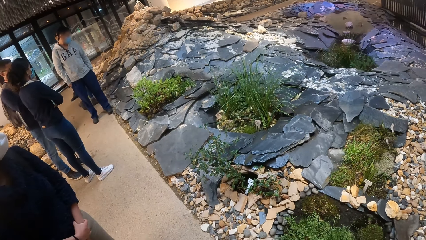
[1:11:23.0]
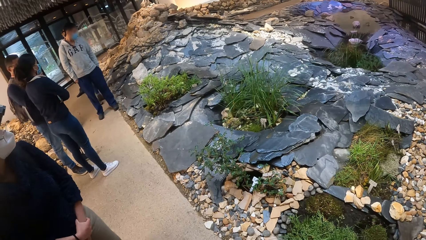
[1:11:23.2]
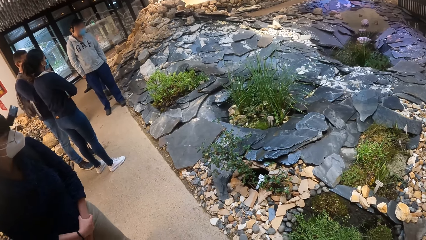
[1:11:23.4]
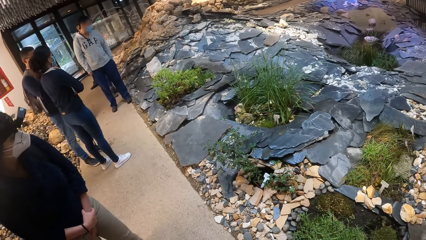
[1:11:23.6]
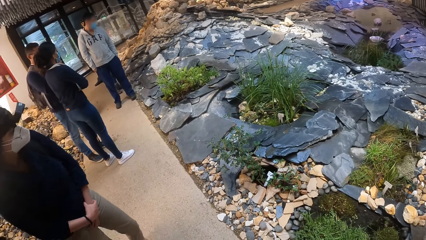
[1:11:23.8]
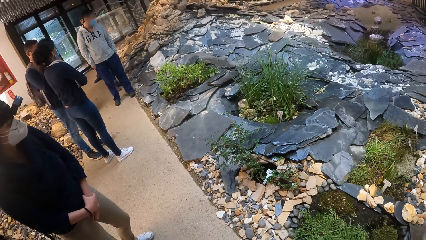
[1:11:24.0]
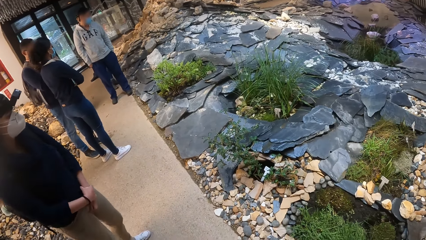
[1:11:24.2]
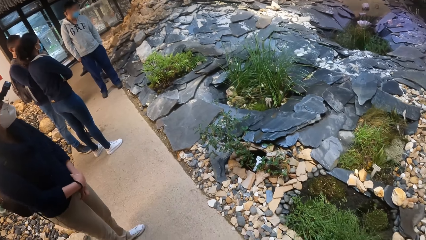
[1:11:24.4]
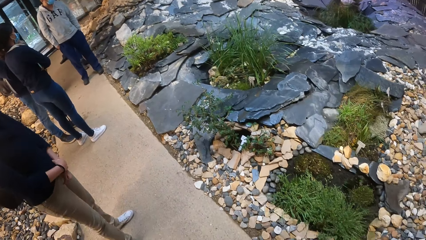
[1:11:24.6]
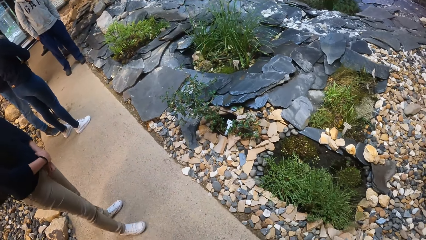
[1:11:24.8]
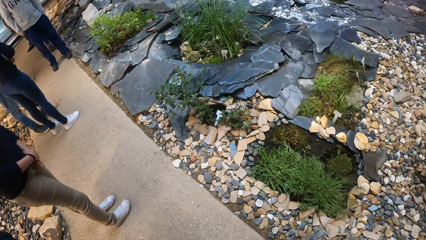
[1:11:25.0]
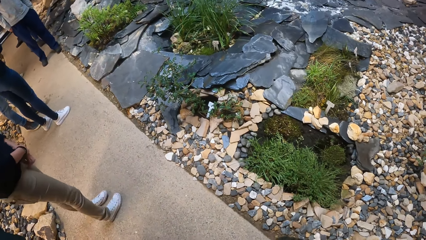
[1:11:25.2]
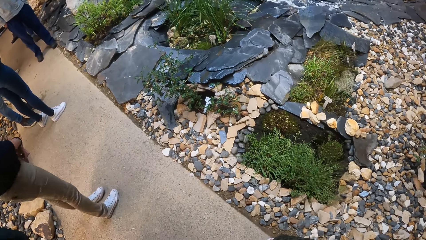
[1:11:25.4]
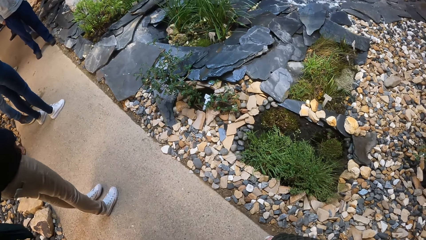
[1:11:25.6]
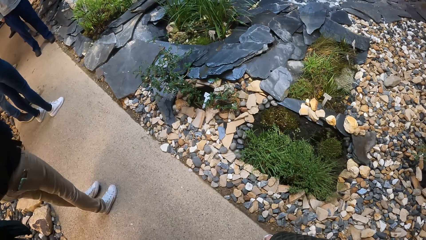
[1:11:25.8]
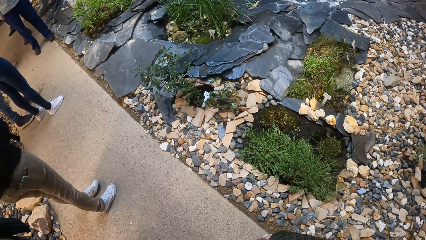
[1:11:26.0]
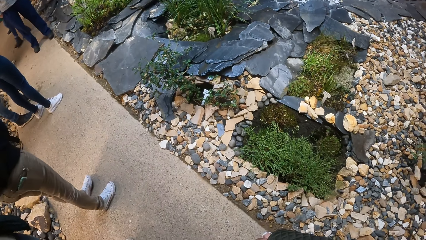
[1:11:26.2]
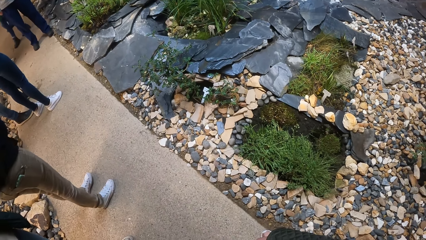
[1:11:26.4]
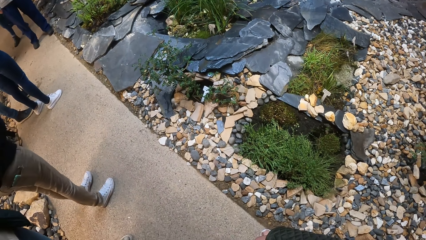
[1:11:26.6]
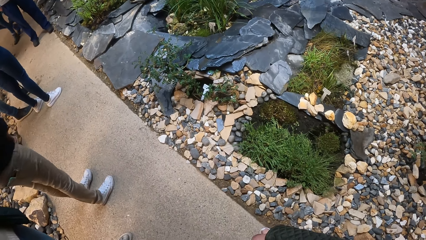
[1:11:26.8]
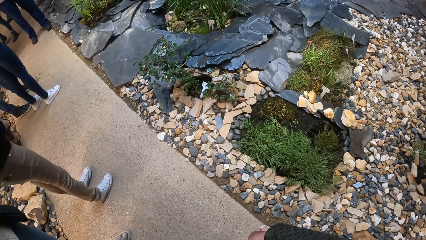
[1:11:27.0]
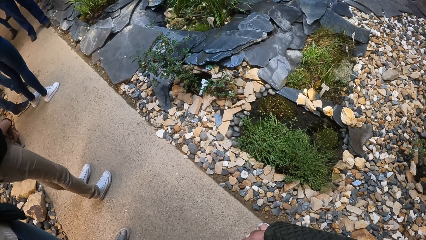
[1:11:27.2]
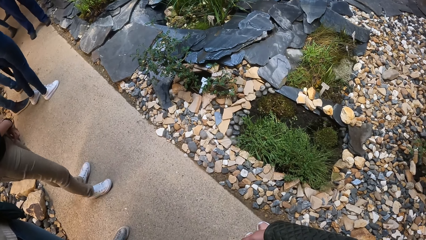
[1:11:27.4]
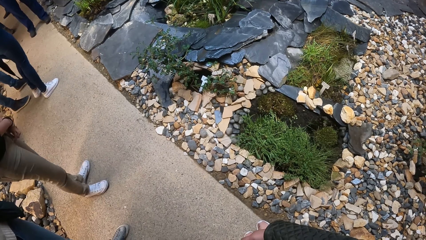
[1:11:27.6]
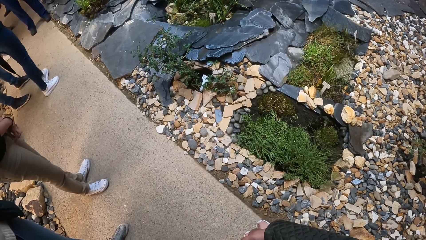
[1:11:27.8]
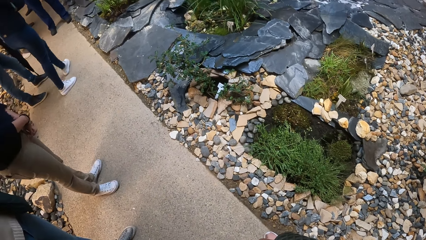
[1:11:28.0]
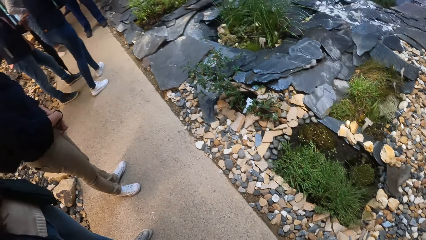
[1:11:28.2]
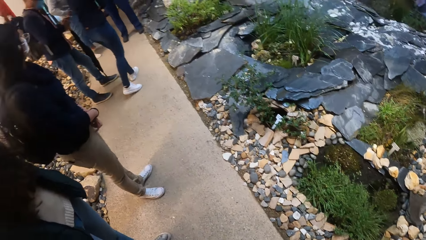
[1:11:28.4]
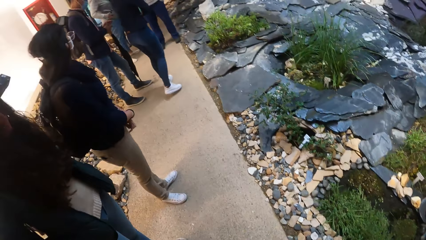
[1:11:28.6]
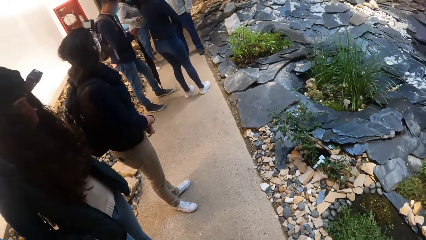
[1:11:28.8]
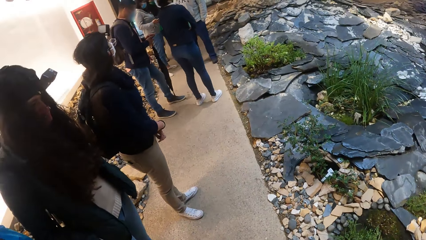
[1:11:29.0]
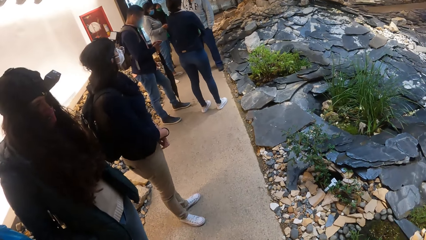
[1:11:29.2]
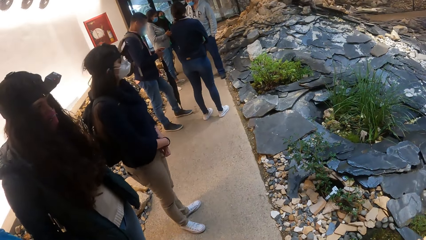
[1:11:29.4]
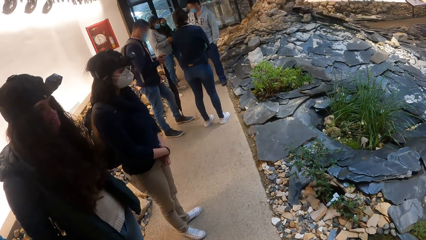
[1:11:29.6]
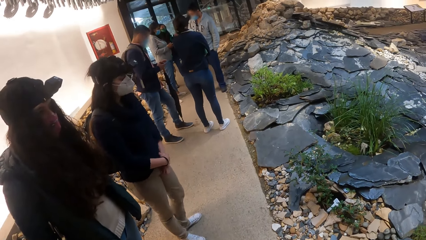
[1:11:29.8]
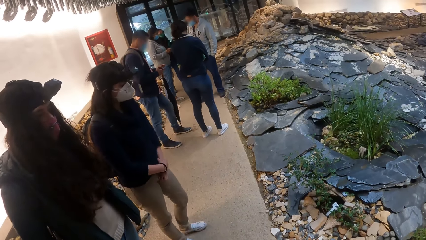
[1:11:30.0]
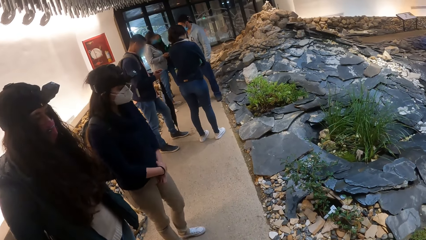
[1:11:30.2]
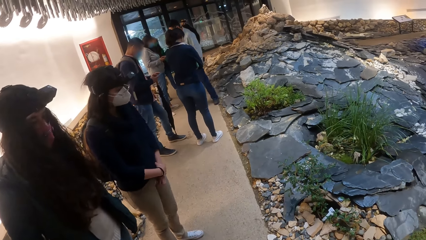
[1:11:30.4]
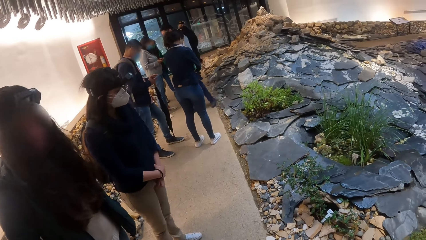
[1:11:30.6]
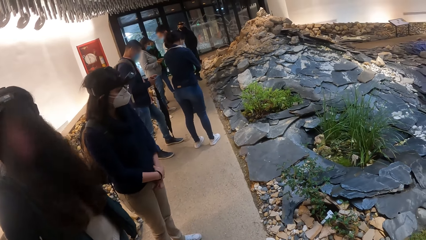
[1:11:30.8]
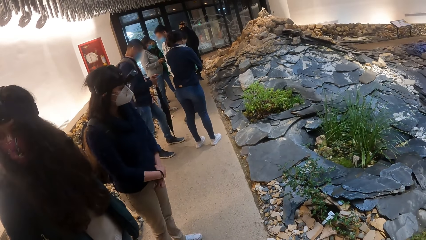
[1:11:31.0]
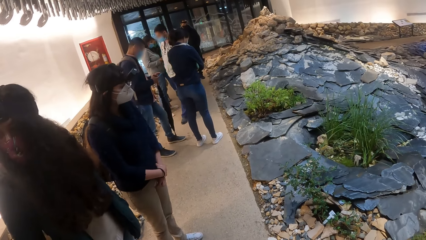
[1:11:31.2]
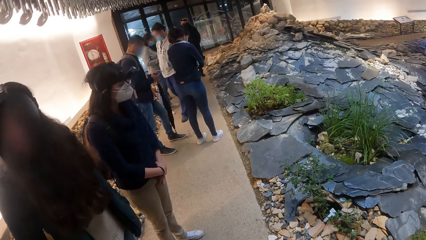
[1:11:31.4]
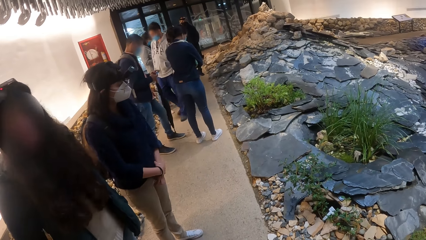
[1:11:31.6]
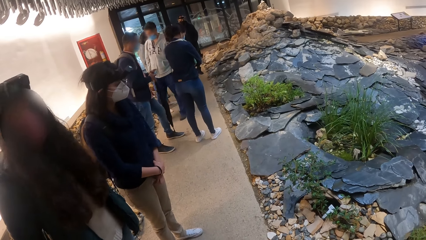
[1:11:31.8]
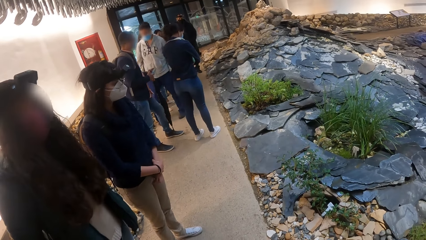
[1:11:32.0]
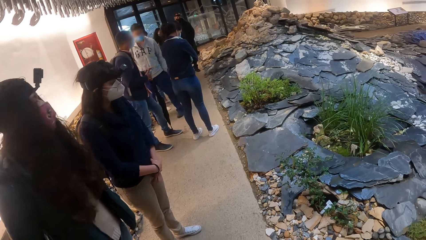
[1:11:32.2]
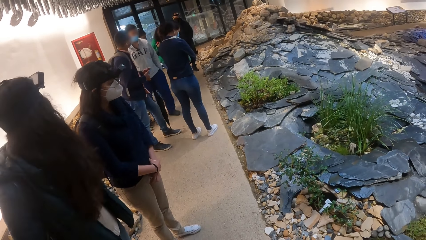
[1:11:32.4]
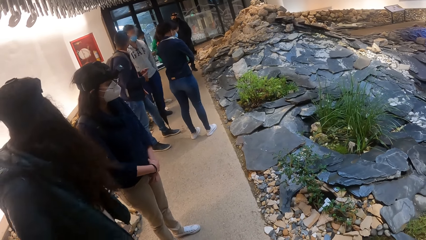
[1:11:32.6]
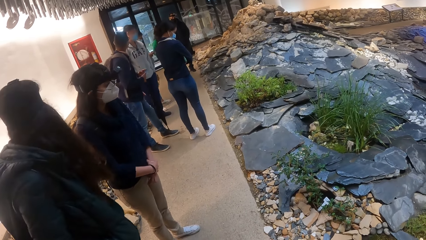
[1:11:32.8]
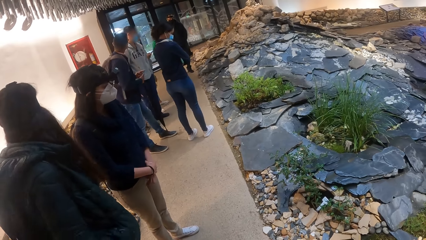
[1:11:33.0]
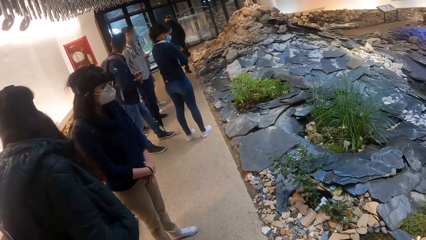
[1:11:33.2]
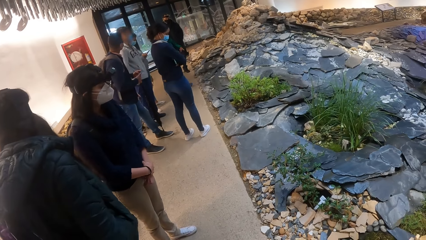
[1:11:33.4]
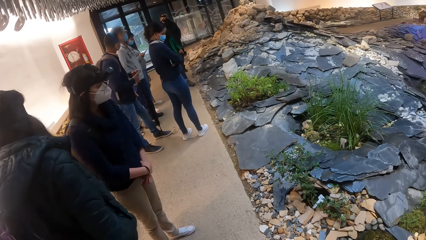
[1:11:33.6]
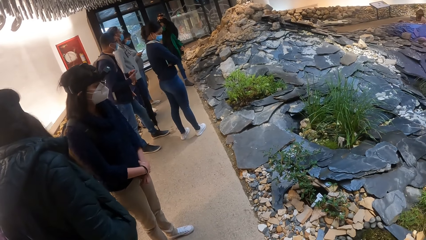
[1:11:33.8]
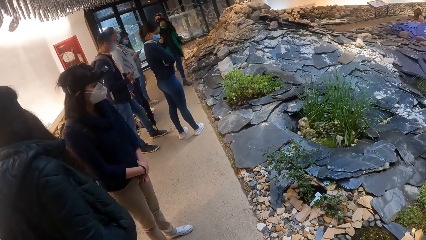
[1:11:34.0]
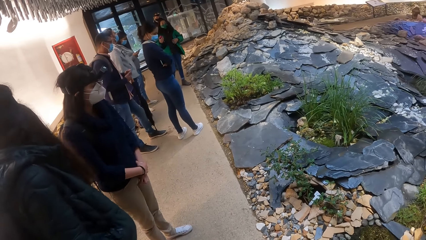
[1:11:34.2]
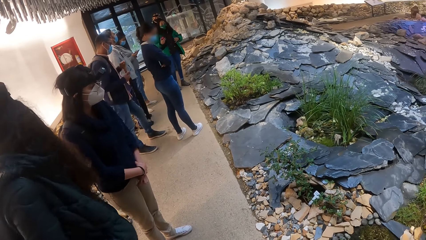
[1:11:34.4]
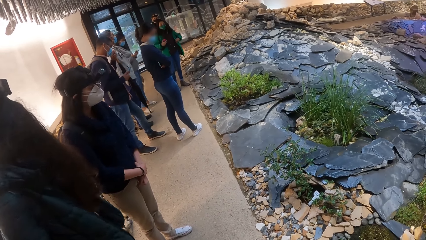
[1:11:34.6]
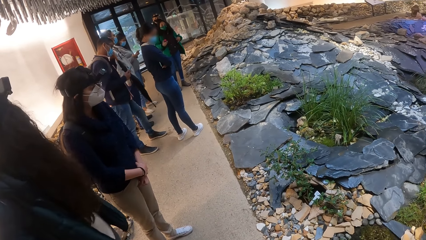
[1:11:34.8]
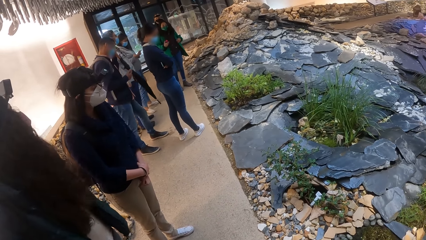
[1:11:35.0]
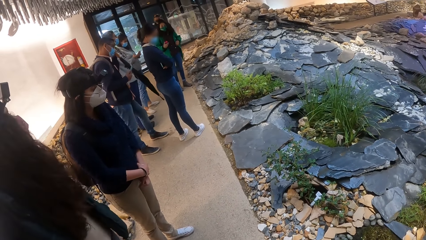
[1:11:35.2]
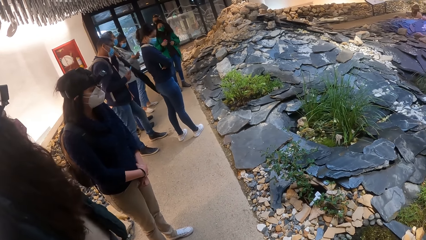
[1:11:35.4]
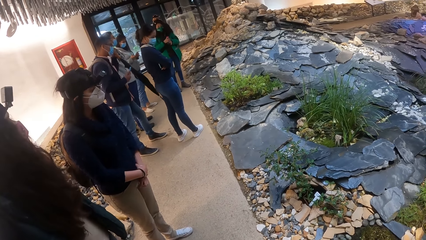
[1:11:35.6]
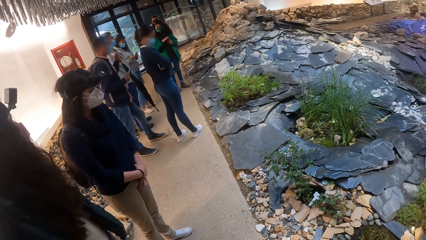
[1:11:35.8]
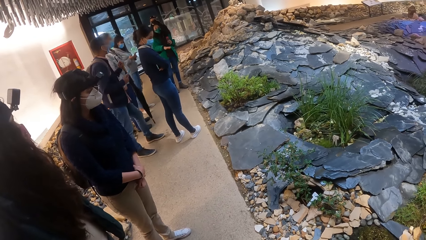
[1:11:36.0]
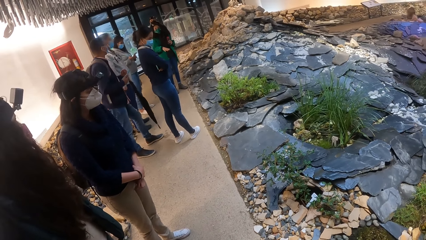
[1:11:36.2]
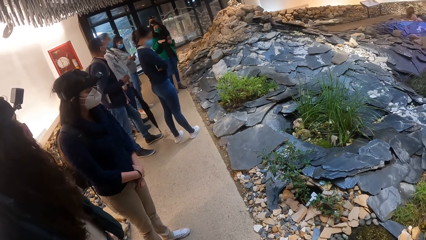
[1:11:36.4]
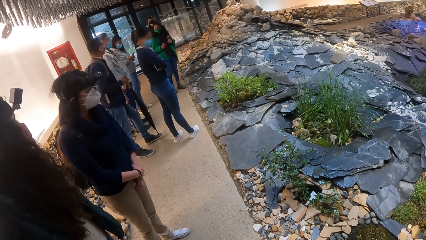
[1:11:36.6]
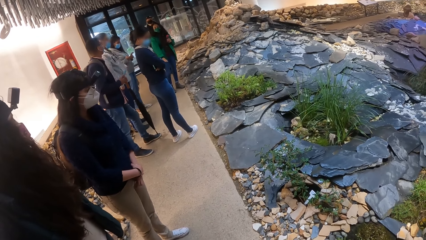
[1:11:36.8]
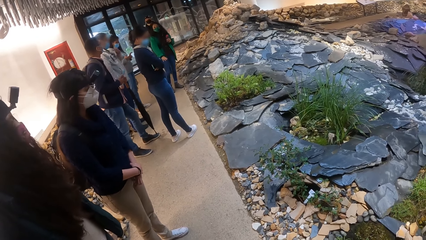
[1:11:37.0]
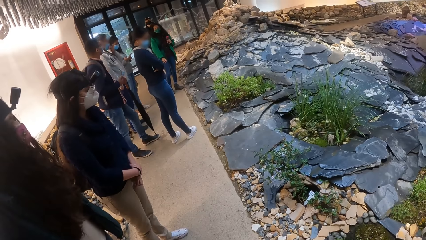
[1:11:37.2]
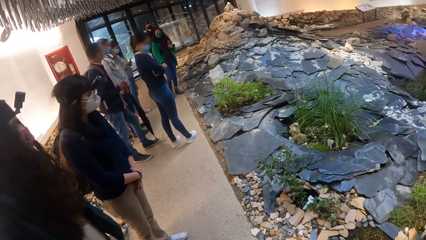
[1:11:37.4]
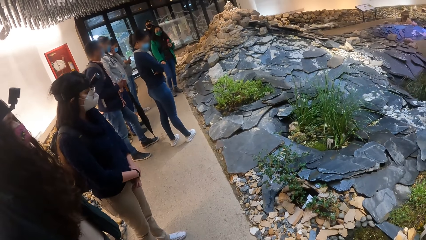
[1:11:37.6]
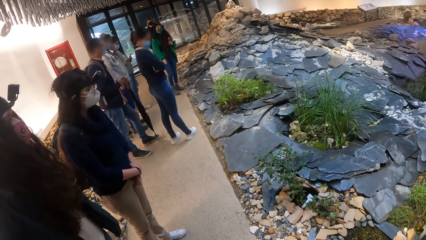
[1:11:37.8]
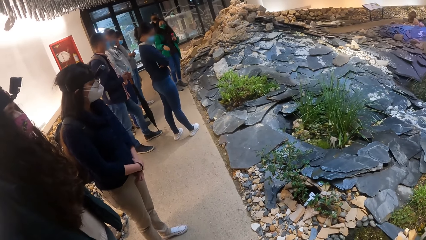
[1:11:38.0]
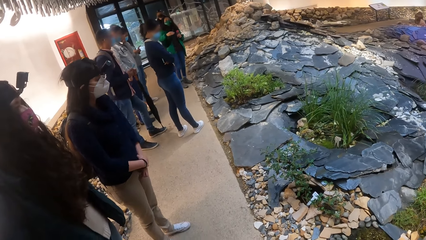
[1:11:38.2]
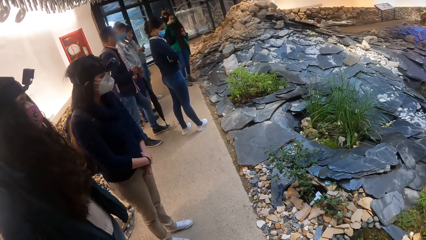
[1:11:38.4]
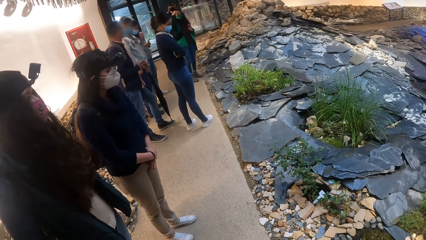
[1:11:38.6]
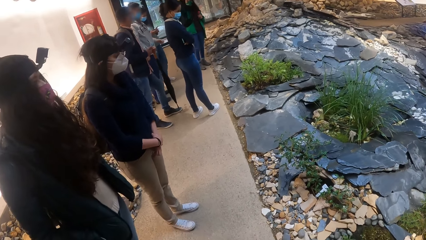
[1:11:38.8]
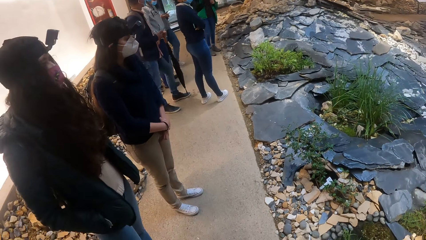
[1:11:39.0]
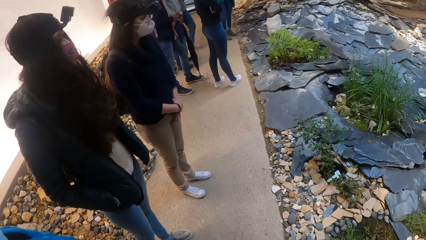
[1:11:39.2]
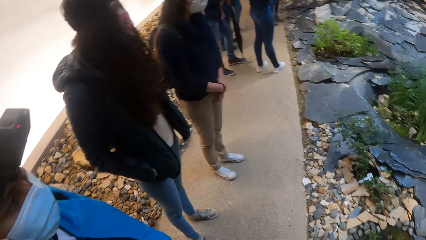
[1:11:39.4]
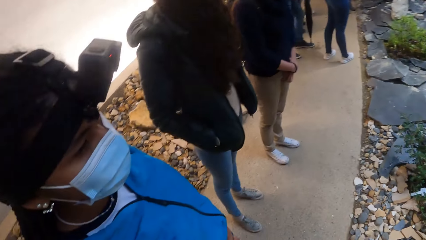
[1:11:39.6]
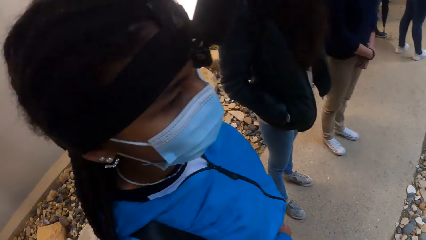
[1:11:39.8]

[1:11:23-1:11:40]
The camera wearer looks at the garden. They look back. They stand. They listen to the speech.
